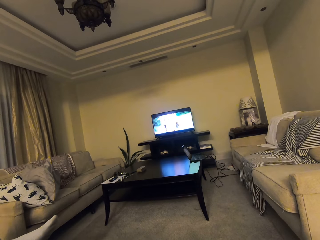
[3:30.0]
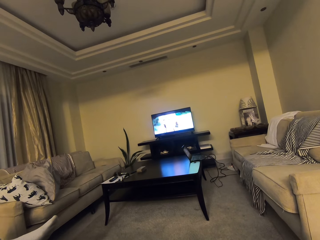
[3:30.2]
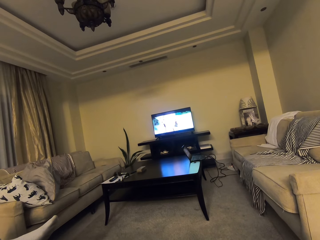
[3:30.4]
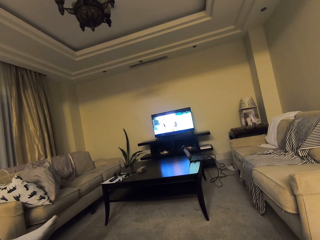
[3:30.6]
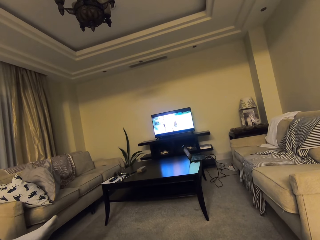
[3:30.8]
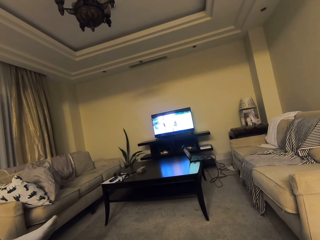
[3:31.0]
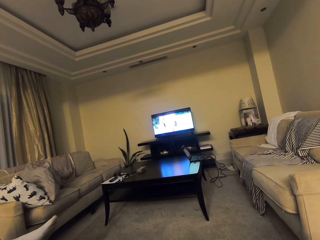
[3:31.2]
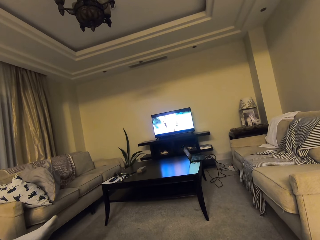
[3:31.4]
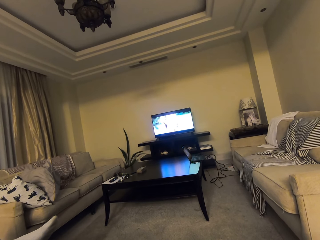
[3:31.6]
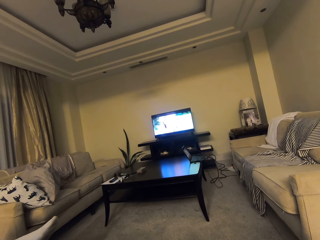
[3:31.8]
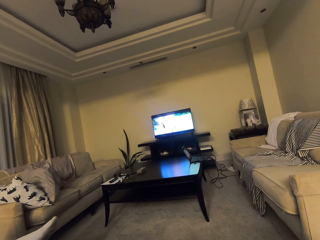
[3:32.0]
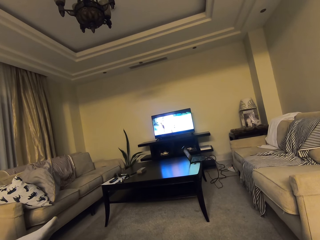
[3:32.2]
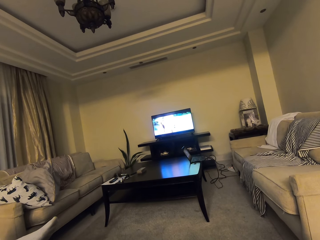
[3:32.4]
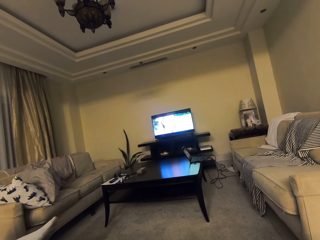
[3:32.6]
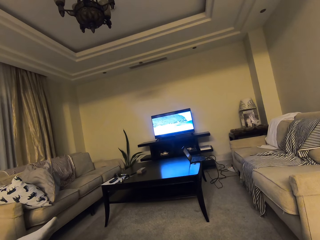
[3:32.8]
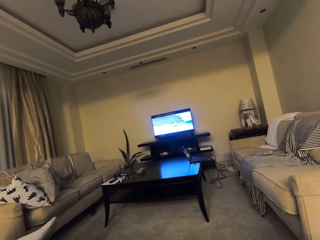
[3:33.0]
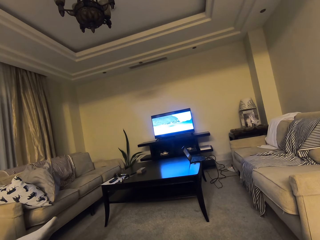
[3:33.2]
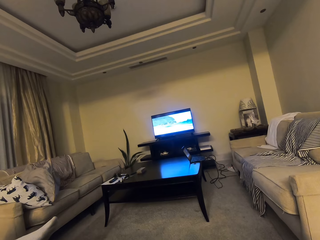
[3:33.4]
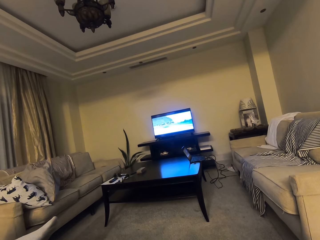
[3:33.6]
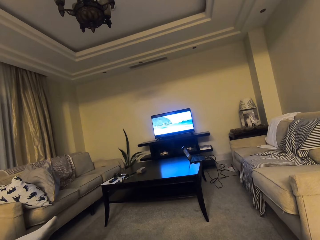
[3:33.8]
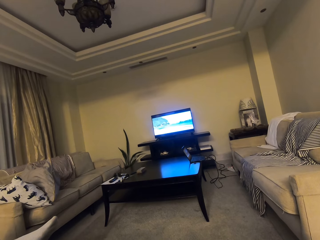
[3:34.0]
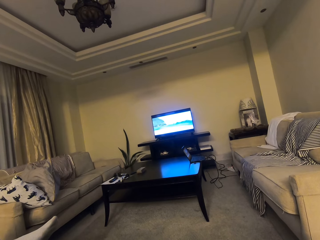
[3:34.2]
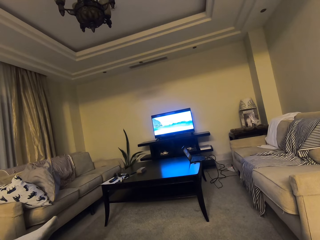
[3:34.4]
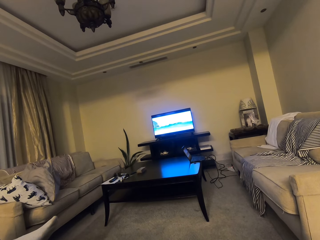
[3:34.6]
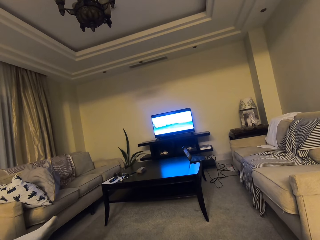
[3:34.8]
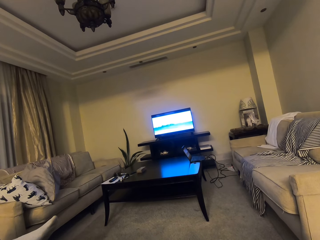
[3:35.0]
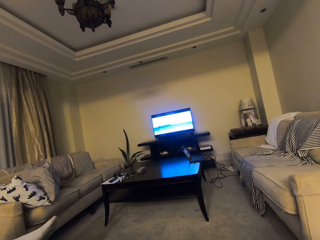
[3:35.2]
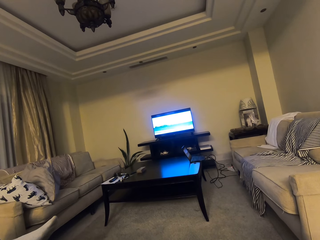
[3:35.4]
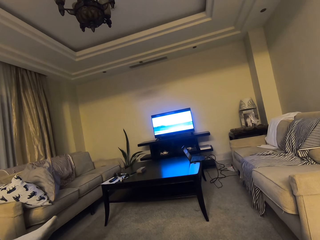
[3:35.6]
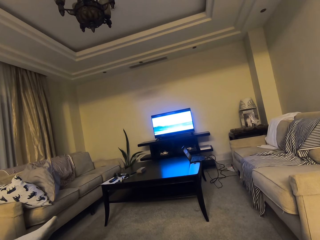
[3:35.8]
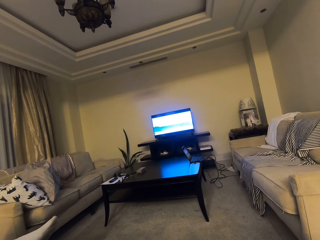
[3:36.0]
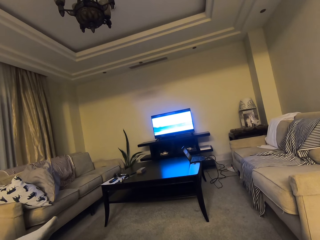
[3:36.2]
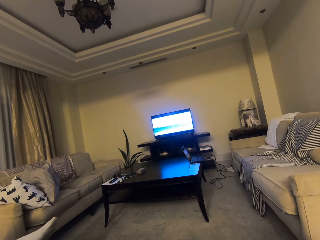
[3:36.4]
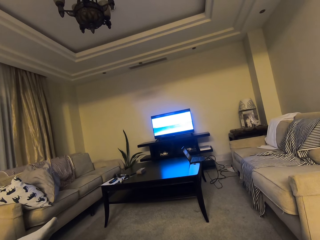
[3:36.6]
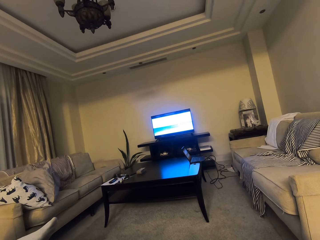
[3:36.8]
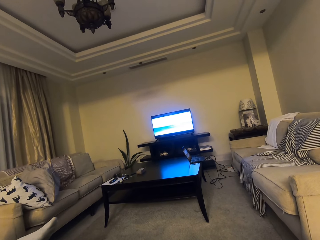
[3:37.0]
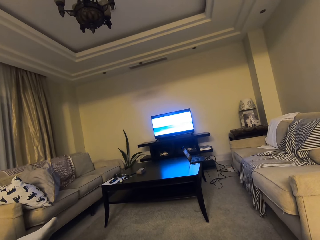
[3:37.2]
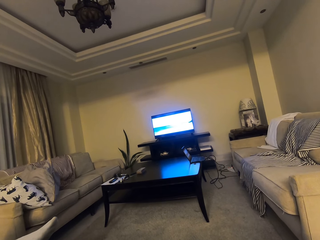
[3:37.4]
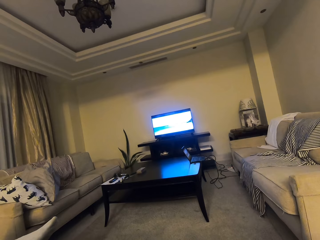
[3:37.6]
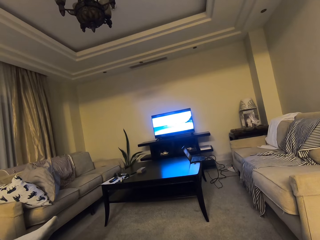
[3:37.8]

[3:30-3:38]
A man watches television.

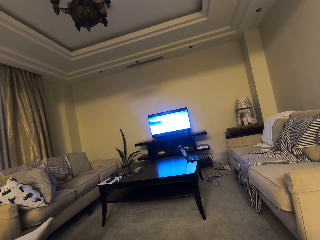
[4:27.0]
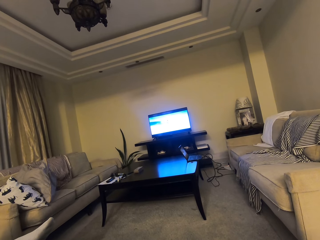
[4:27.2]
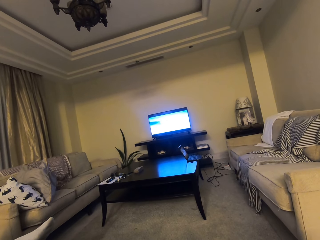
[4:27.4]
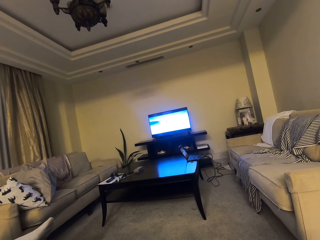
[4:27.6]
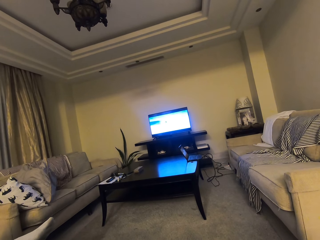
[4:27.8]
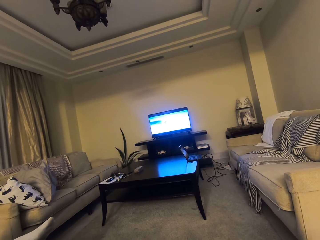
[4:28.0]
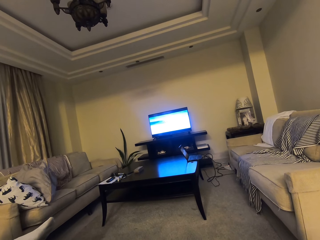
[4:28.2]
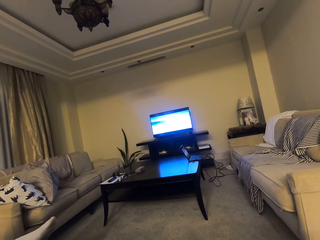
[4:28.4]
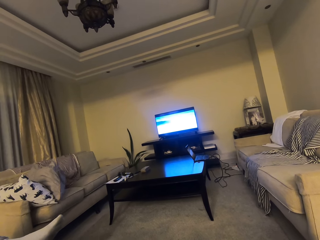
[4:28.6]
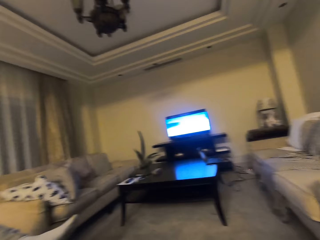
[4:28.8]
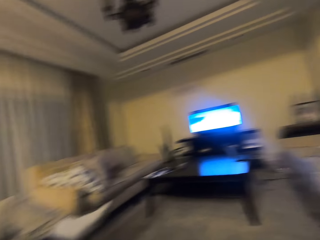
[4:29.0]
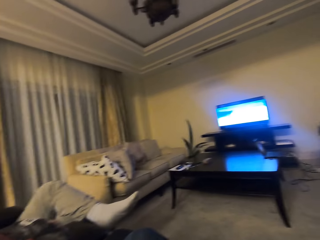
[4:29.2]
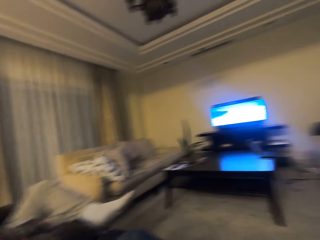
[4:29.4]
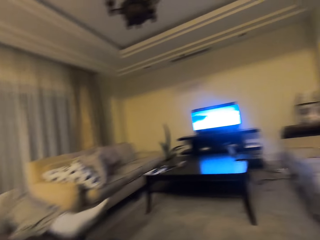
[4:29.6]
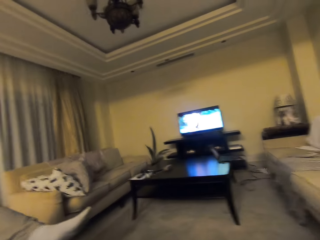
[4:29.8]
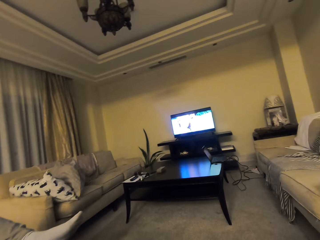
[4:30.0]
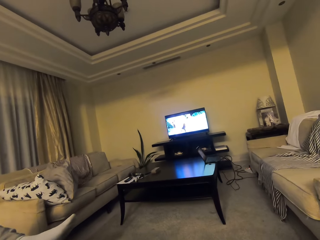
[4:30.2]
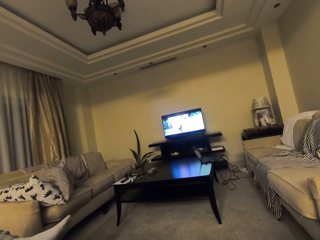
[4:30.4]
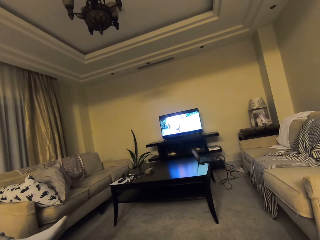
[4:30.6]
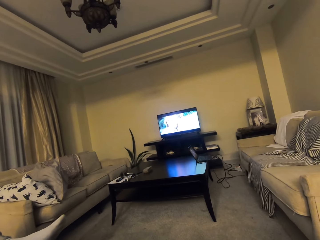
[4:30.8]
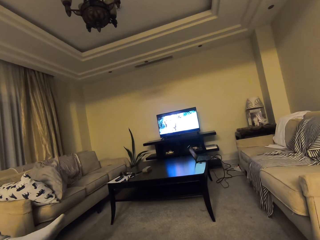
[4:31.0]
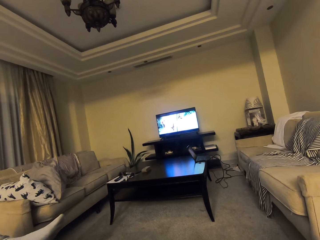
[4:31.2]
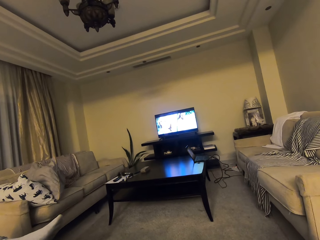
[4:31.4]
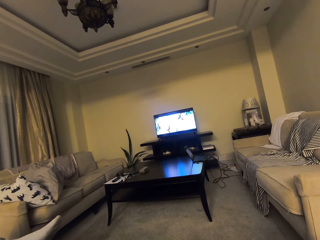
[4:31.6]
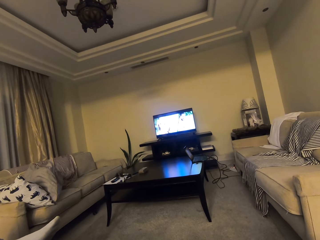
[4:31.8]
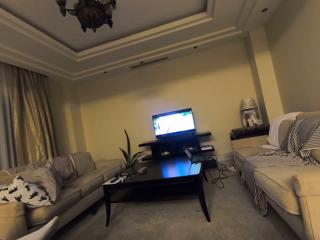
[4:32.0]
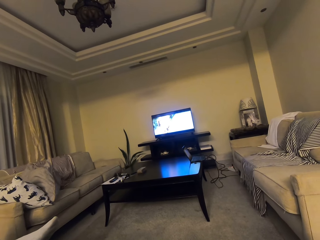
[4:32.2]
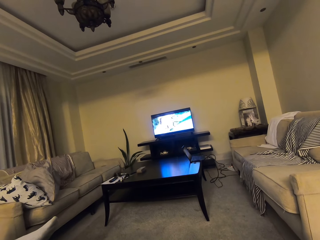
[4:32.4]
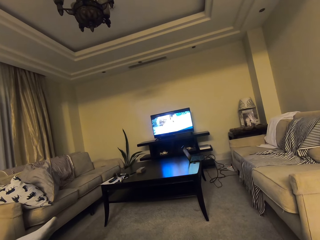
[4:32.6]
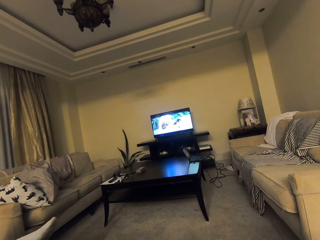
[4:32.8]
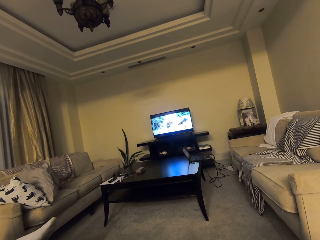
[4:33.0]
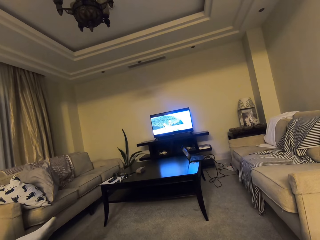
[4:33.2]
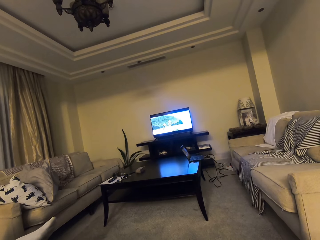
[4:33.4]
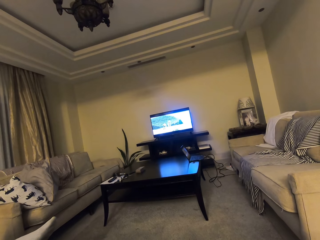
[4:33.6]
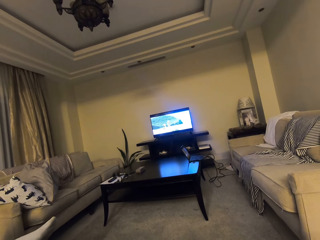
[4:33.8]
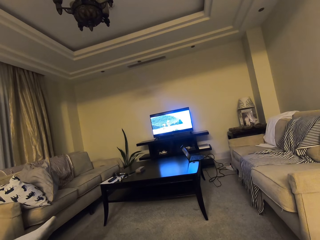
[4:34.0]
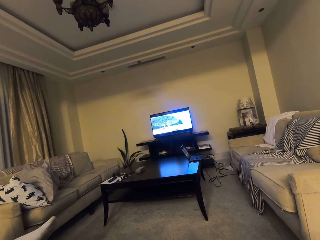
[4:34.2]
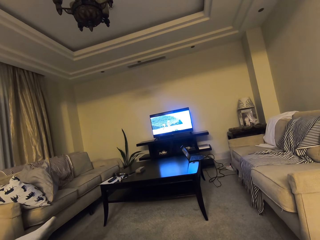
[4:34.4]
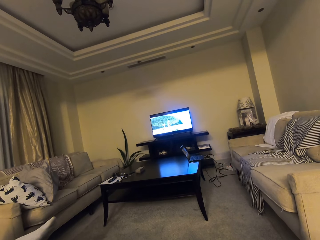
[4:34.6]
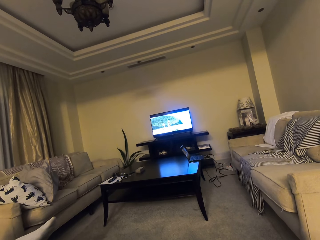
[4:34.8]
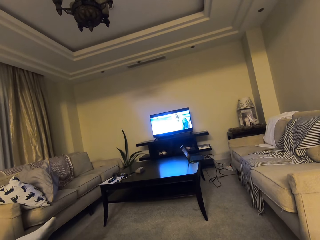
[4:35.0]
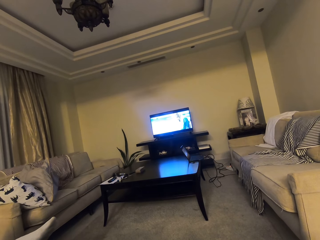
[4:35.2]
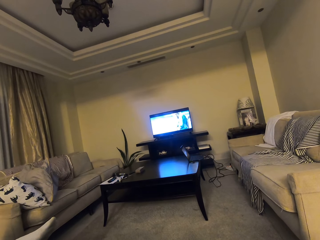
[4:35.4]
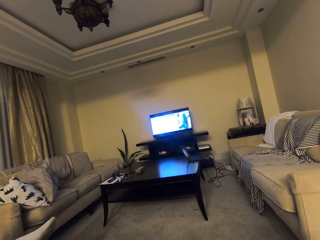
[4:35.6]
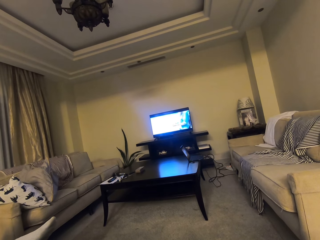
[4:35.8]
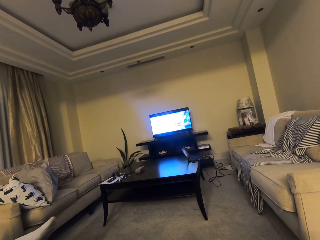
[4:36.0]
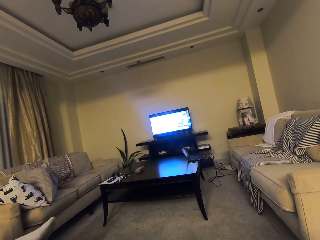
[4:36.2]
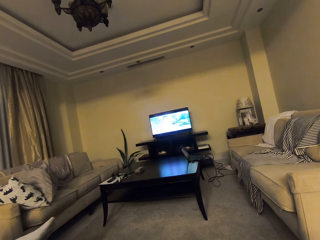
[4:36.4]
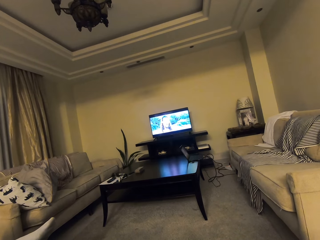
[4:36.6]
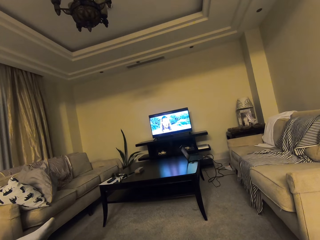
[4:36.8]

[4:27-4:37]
The camera wearer looks around. They dialogue with the man. They look at the television.

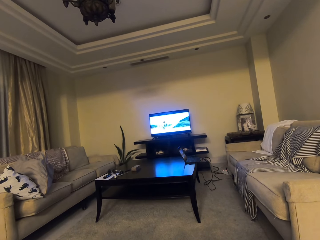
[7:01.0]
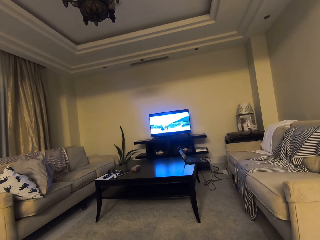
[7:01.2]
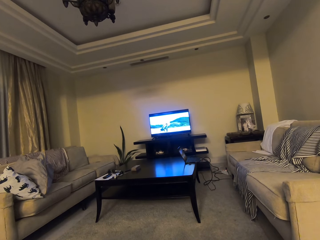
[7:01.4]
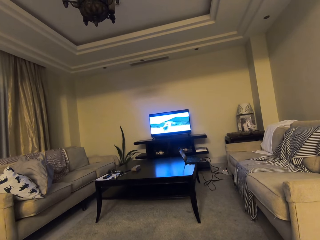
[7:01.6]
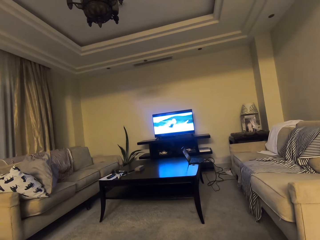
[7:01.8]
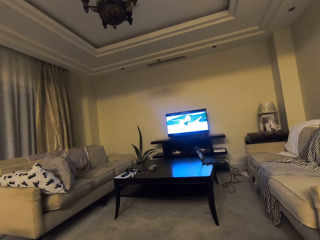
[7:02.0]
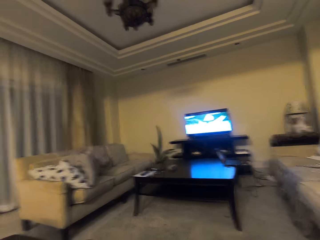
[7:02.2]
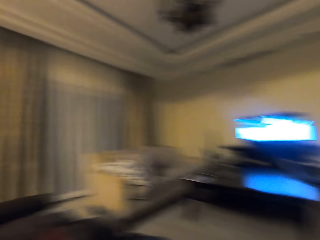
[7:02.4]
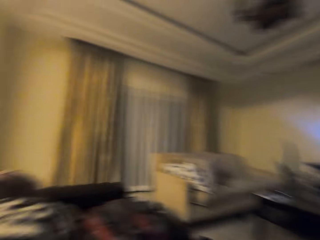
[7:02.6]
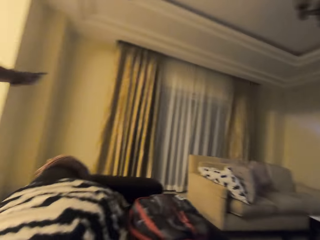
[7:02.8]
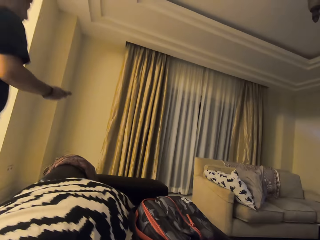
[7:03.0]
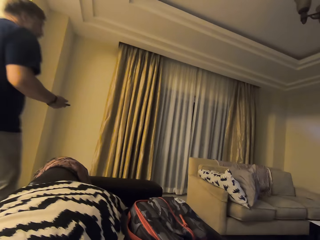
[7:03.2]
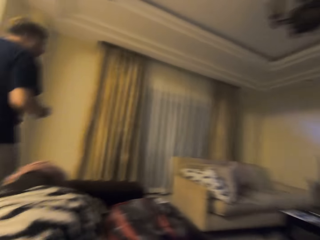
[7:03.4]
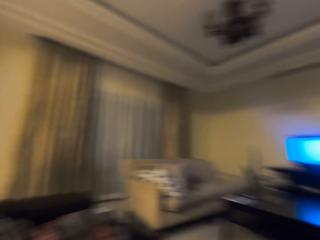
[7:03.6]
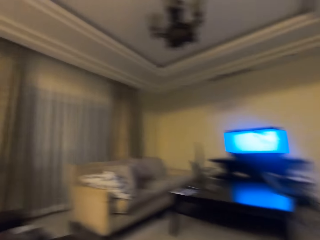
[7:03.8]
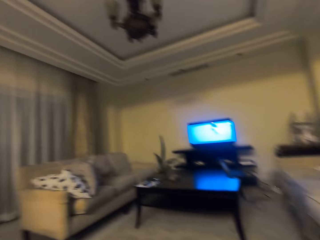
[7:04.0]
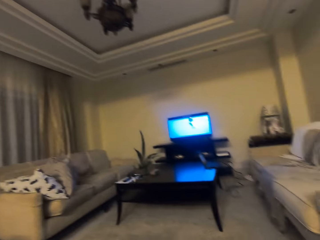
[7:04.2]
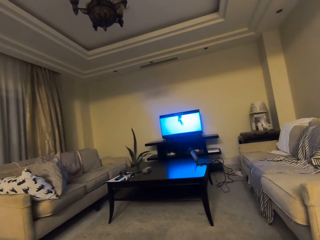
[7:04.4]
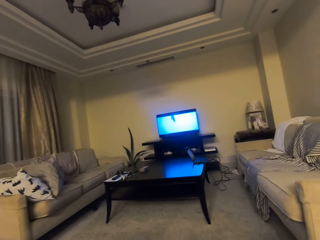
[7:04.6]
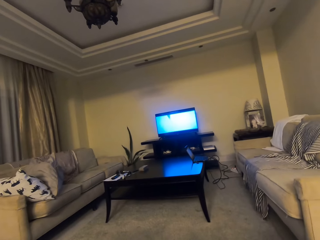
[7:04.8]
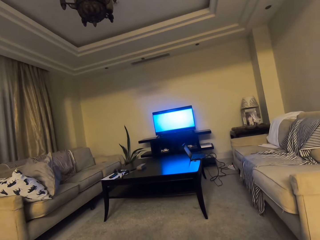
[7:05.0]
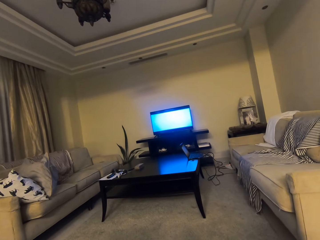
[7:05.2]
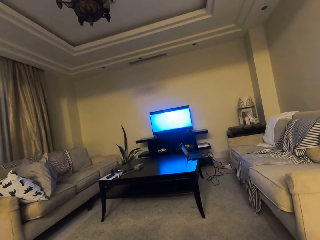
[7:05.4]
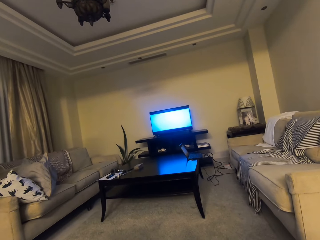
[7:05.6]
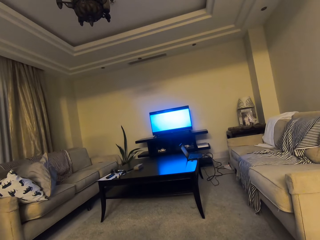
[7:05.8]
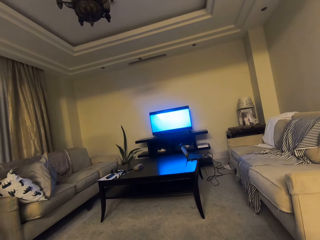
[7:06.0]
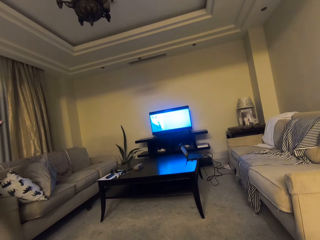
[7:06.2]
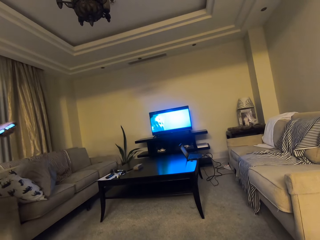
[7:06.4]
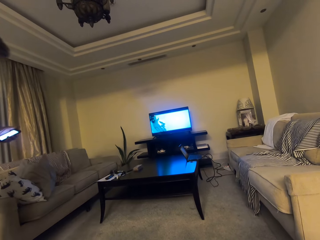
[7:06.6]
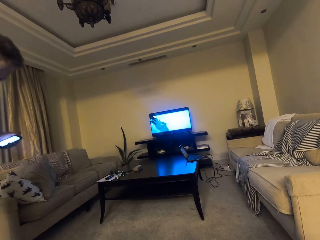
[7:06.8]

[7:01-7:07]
The camera wearer turns. A person walks. The camera wearer turns.
